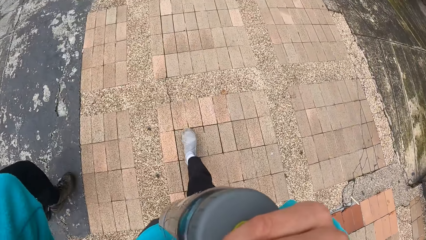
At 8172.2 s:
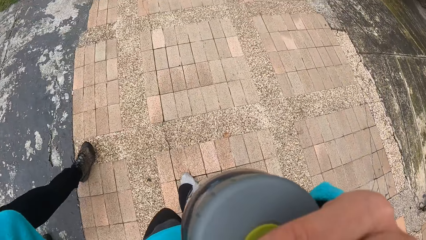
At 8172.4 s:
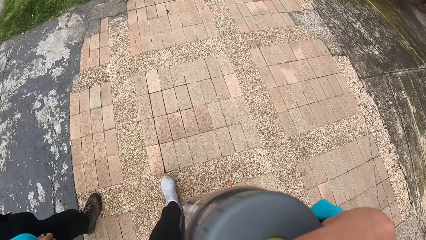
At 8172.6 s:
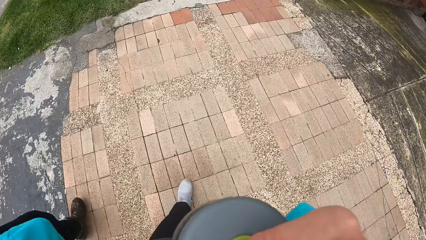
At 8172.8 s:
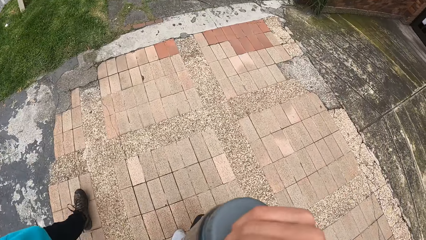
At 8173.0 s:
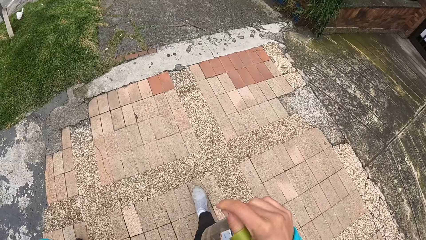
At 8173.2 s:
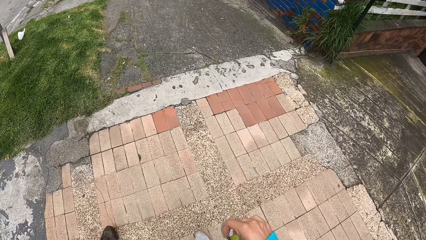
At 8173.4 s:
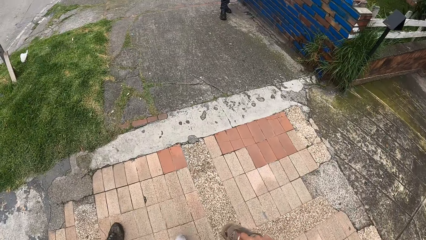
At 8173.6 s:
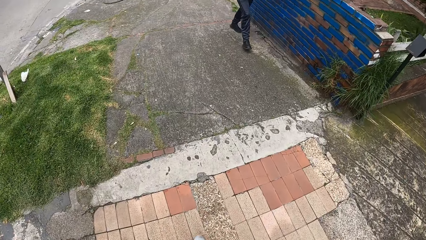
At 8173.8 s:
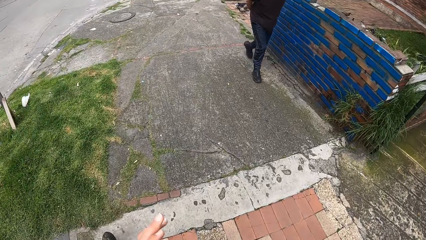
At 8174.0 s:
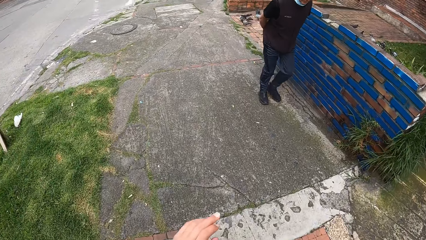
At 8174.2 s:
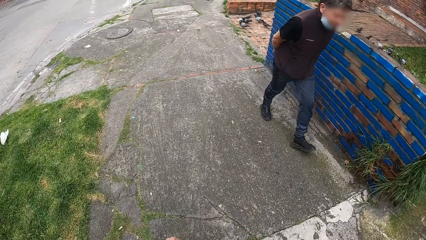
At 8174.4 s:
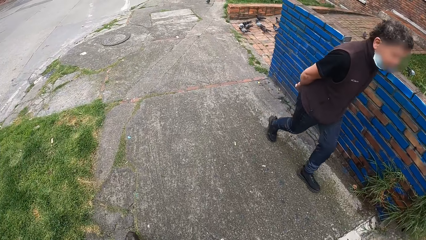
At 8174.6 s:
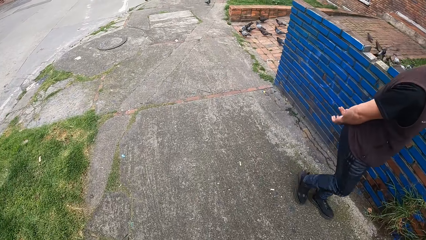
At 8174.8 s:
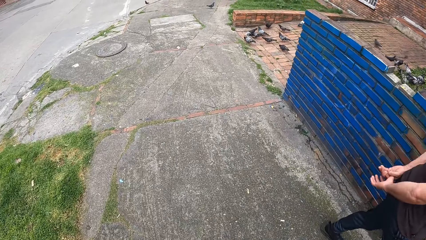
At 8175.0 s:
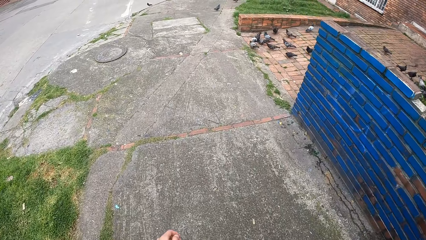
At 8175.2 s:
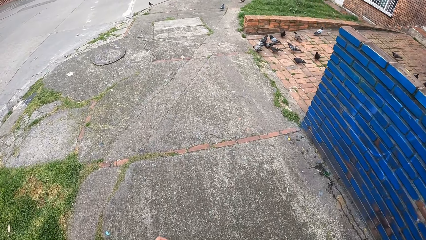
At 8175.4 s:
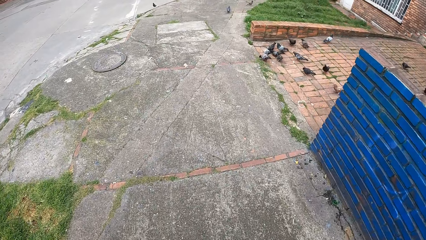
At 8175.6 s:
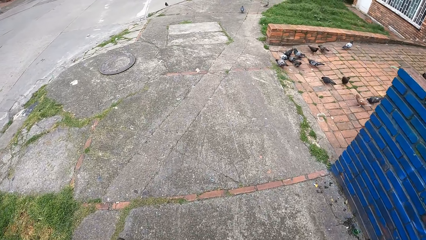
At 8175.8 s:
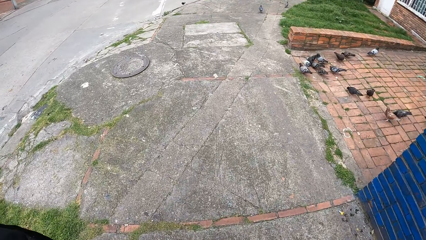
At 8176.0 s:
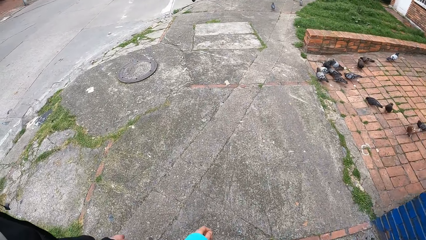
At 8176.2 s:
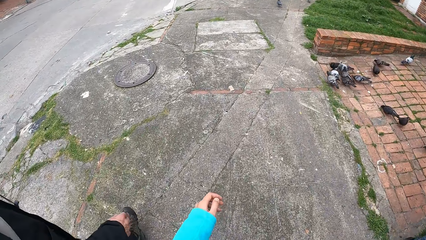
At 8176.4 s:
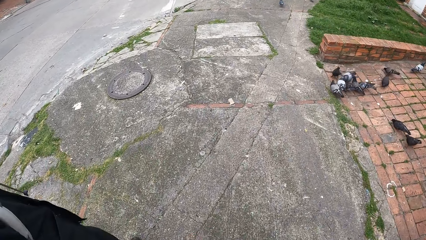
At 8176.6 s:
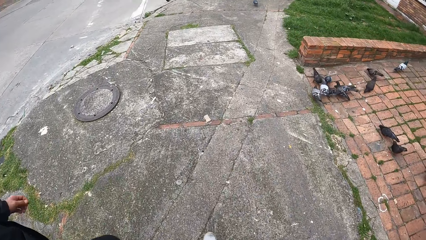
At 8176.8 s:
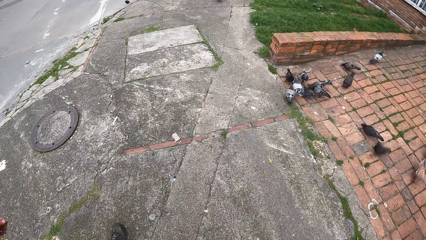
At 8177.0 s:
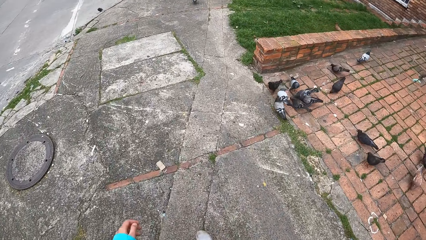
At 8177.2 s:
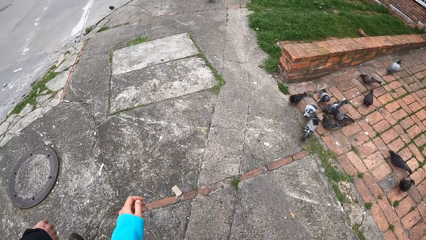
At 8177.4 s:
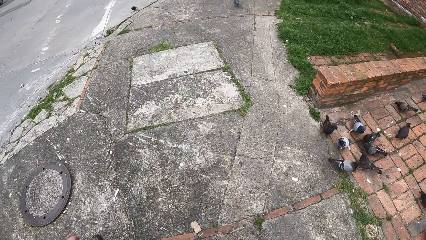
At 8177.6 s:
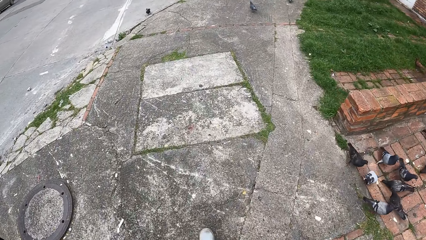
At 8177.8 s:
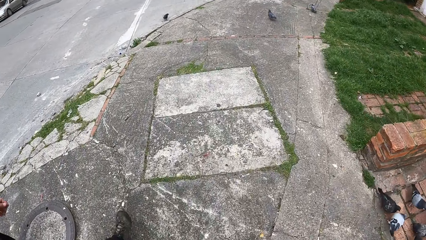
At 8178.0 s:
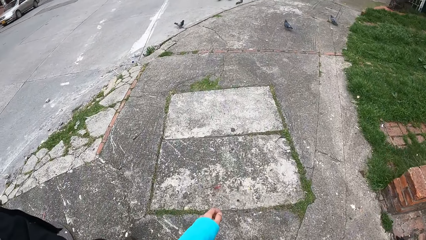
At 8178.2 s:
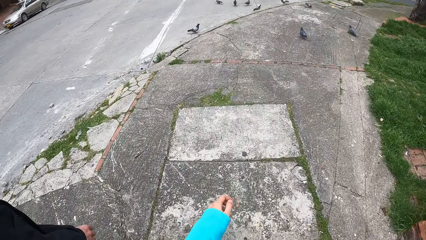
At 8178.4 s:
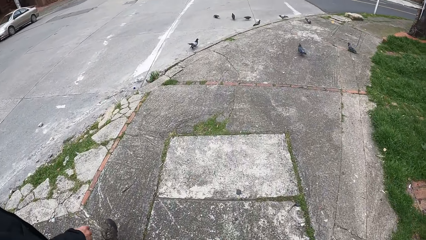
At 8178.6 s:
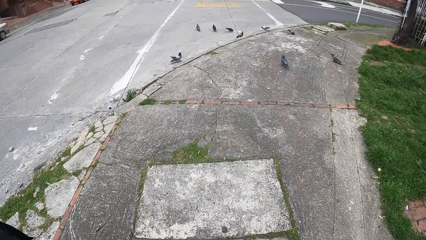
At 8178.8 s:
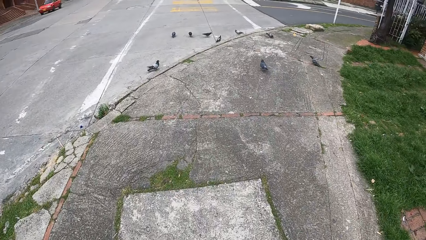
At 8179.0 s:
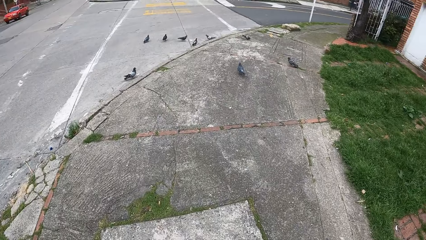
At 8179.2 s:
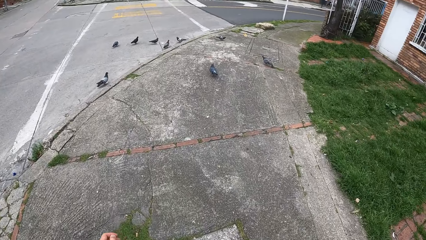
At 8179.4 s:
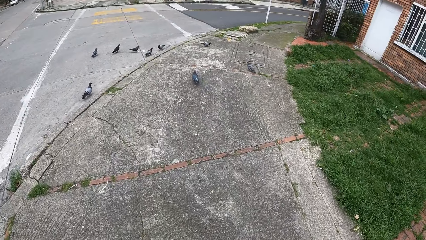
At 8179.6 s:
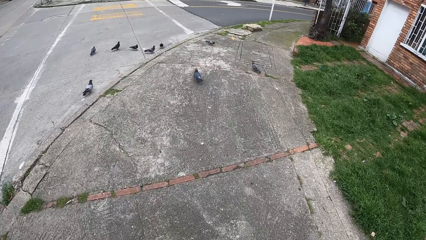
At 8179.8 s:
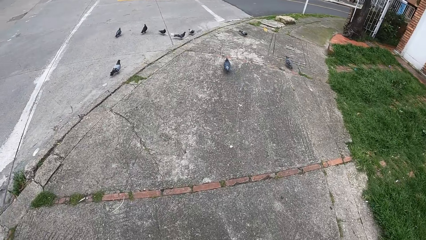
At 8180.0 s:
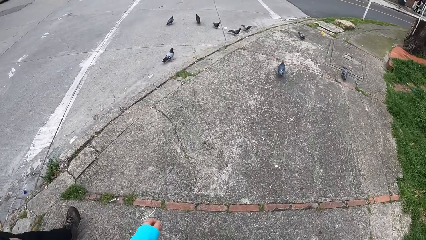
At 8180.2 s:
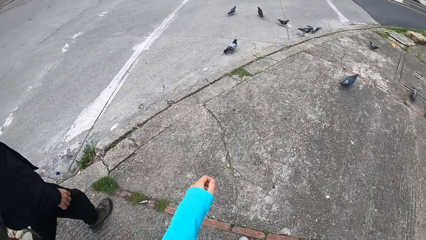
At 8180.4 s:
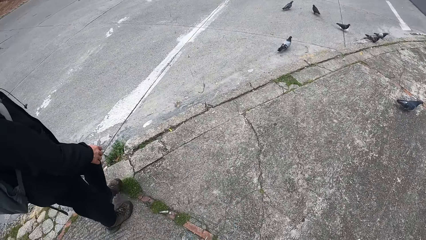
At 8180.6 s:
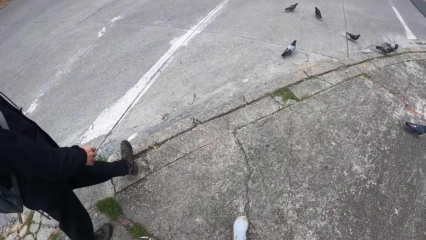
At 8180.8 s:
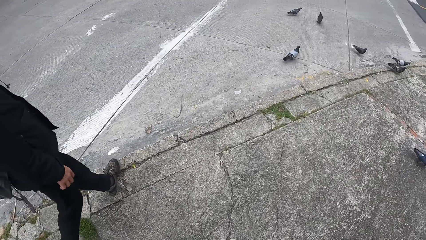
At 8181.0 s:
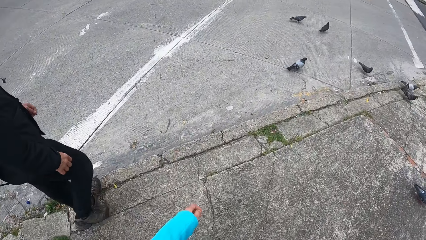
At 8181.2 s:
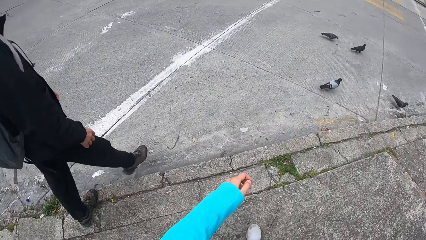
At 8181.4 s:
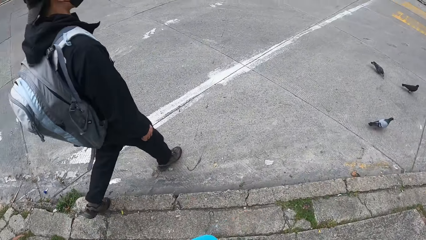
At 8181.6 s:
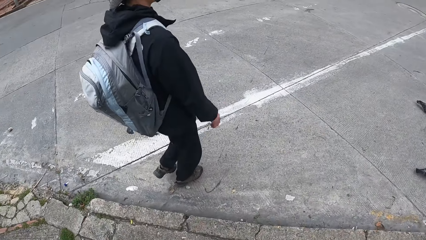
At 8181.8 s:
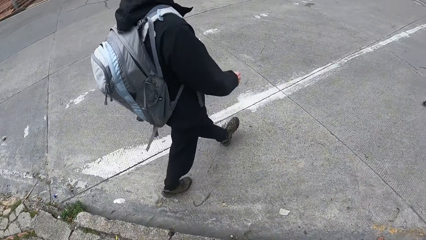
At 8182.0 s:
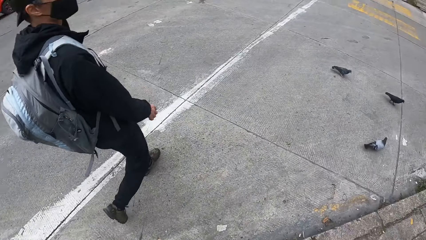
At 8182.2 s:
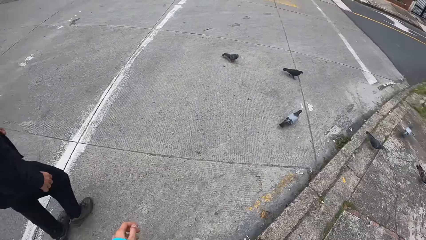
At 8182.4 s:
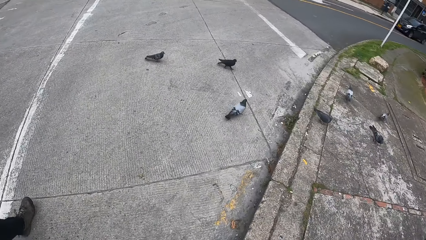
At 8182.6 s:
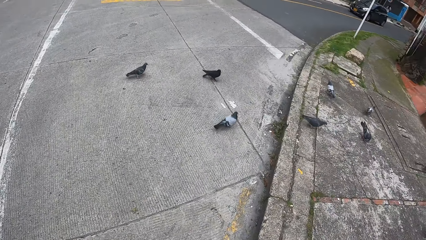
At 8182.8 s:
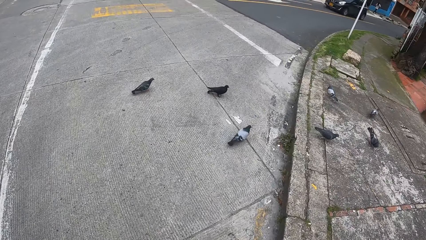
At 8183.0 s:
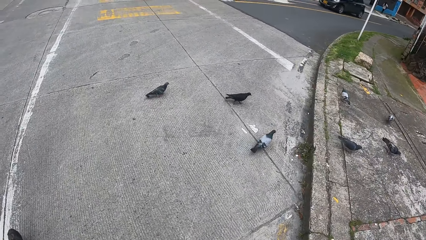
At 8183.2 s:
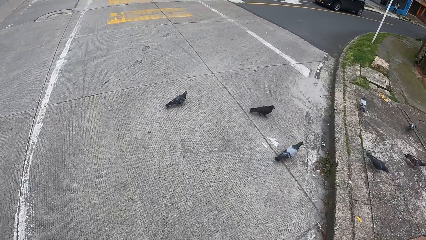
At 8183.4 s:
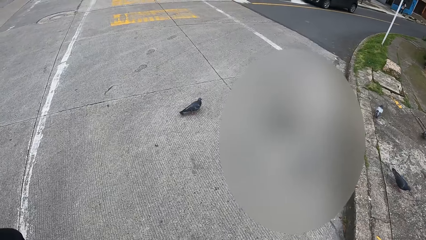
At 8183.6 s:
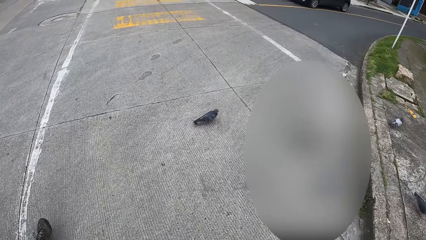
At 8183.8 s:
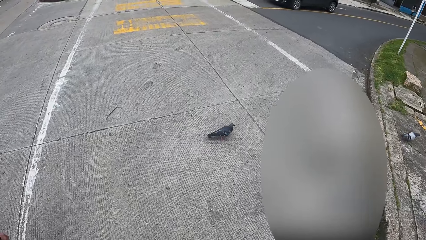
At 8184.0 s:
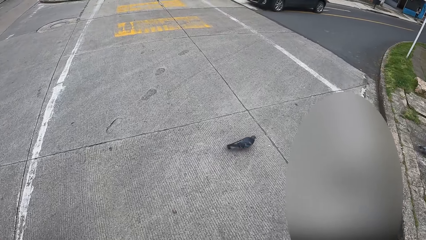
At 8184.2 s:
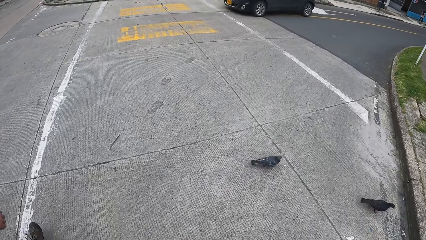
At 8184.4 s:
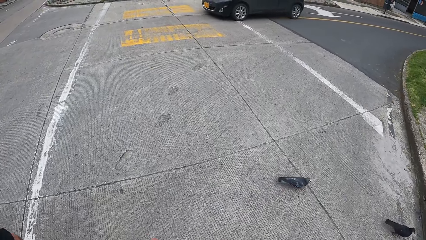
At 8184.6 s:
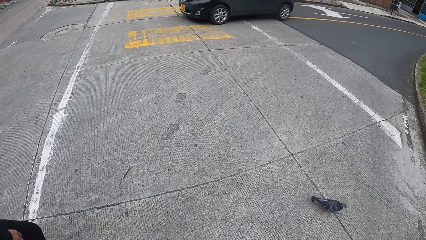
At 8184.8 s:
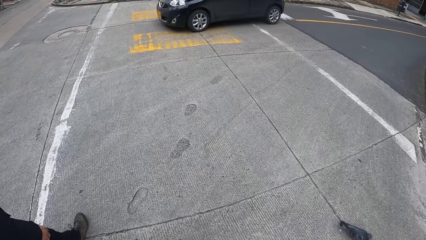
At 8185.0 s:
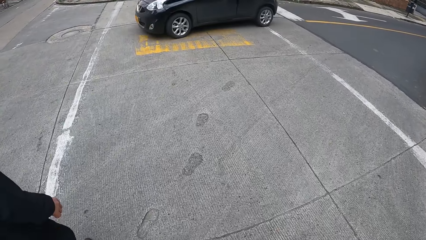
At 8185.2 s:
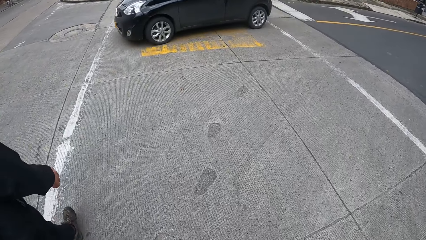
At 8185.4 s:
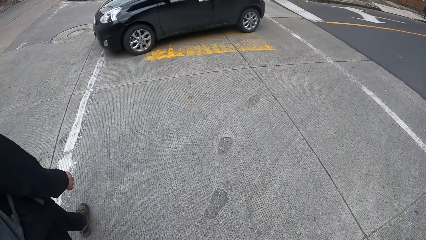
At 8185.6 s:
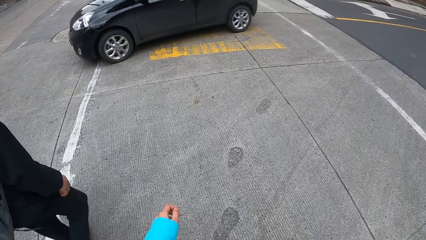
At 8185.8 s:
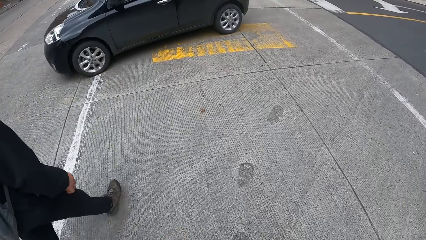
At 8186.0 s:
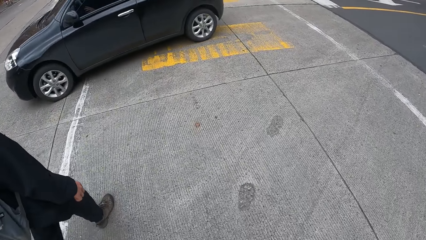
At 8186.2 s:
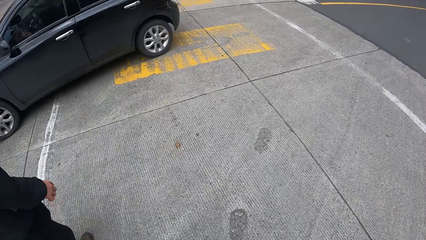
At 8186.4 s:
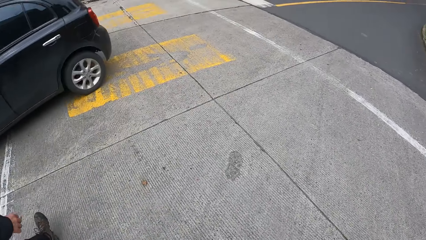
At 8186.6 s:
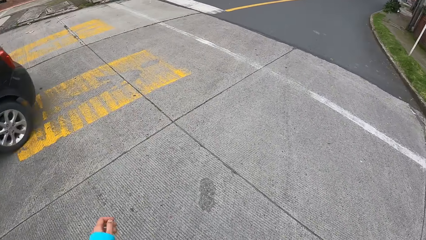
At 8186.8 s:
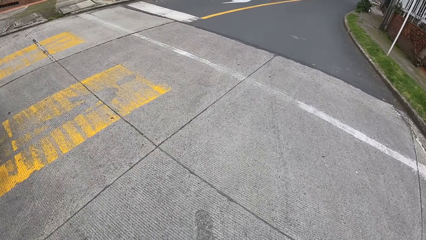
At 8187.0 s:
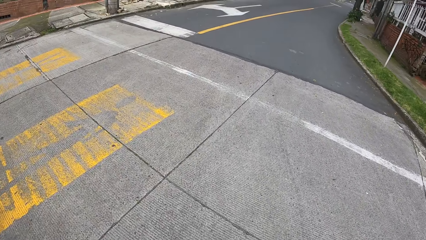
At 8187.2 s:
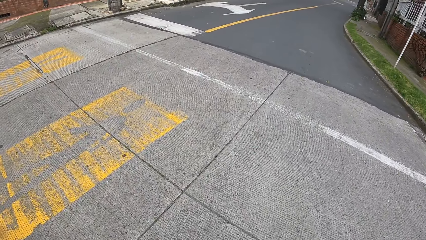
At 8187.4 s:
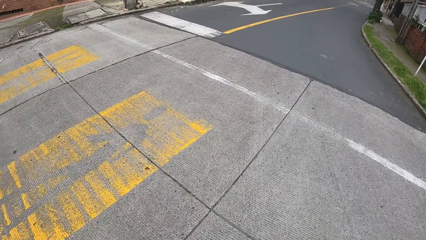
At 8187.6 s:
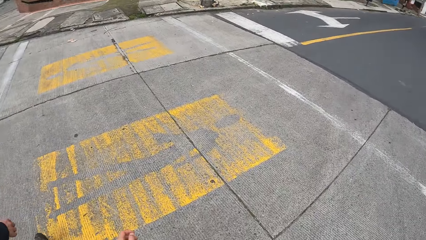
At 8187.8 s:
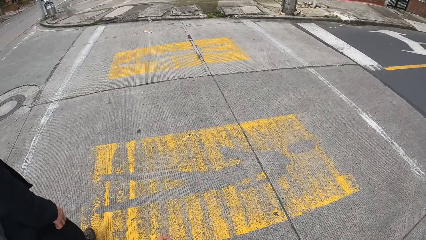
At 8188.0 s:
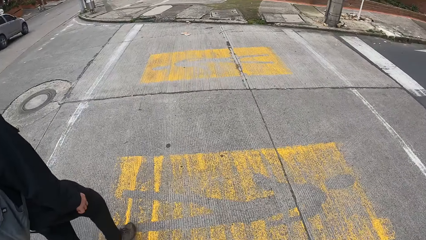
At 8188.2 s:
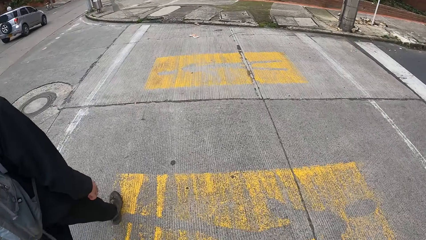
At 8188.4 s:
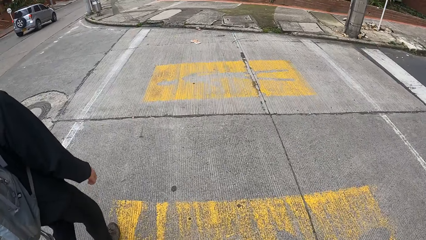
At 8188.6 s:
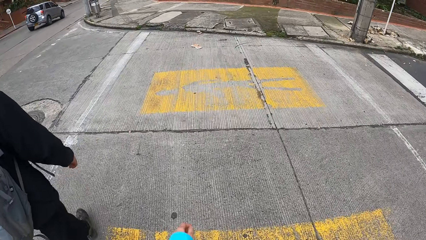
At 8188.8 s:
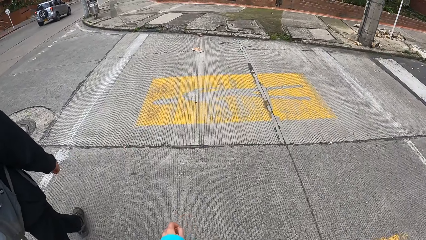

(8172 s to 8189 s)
The camera wearer walks on the sidewalk with a man. A man passes by the camera wearer. The camera wearer crosses the street. A black car drives past the camera wearer.
